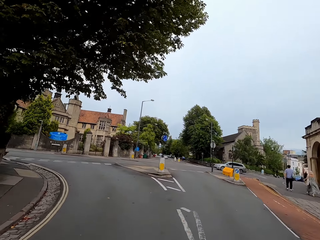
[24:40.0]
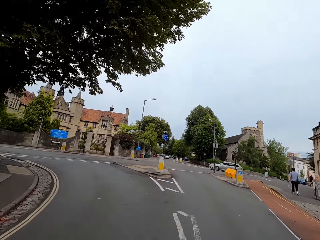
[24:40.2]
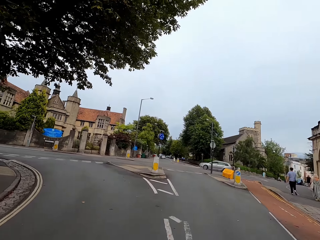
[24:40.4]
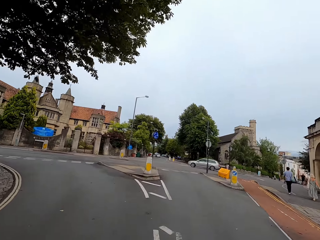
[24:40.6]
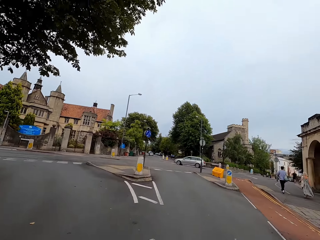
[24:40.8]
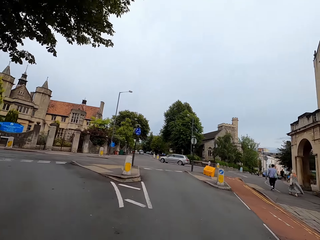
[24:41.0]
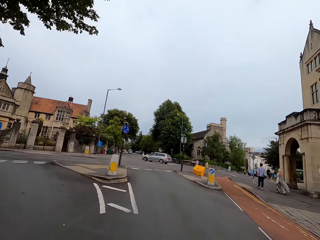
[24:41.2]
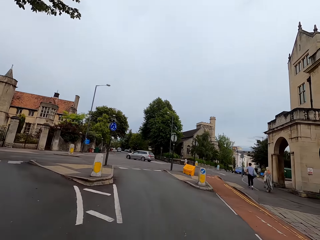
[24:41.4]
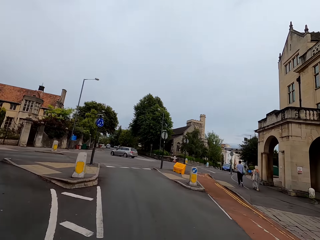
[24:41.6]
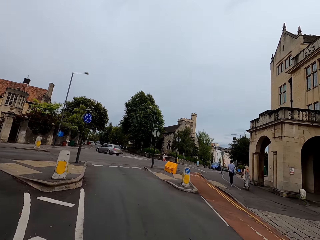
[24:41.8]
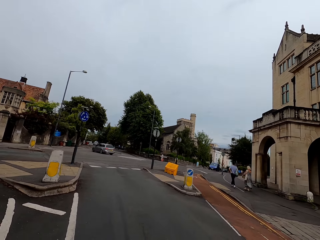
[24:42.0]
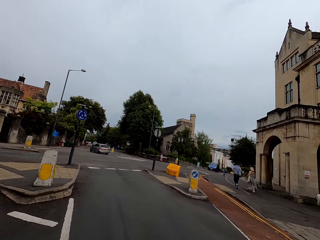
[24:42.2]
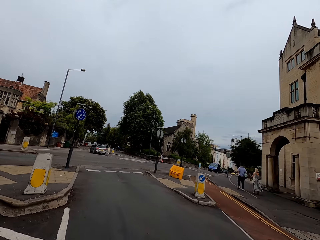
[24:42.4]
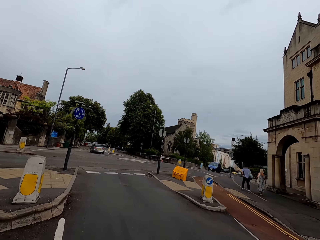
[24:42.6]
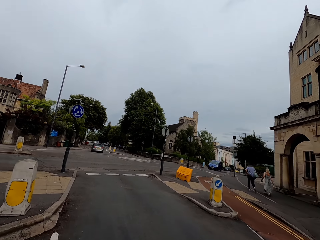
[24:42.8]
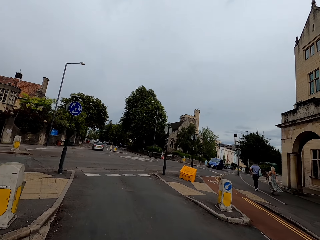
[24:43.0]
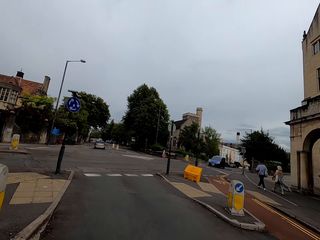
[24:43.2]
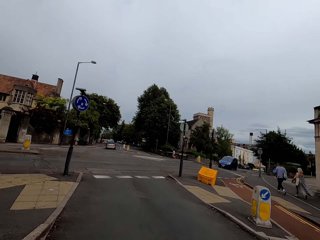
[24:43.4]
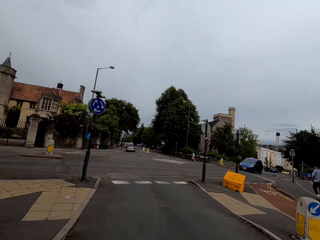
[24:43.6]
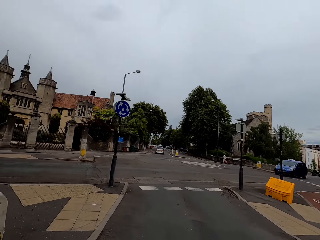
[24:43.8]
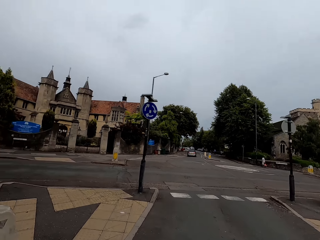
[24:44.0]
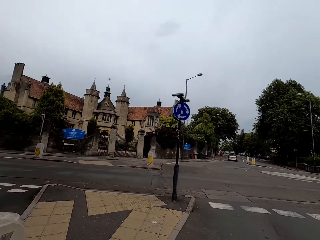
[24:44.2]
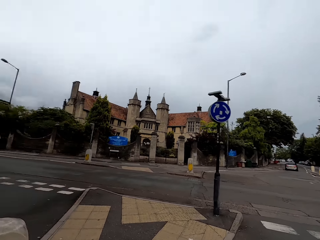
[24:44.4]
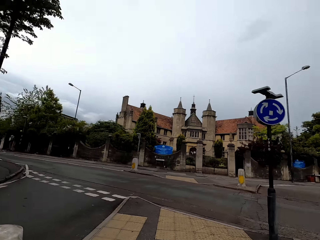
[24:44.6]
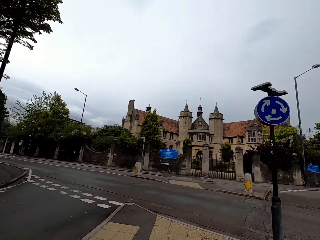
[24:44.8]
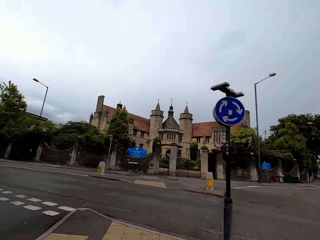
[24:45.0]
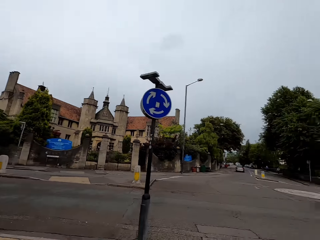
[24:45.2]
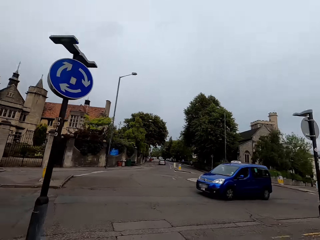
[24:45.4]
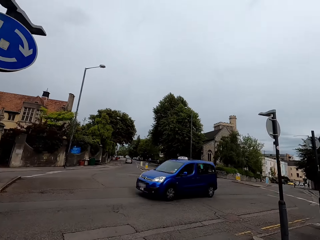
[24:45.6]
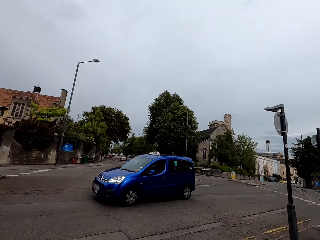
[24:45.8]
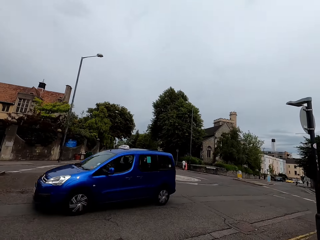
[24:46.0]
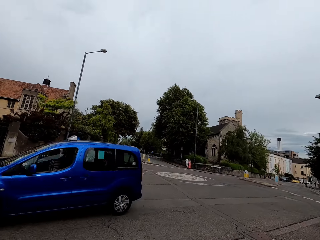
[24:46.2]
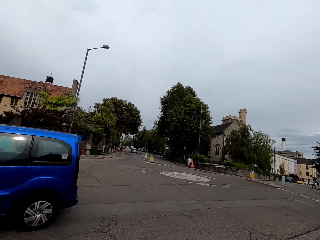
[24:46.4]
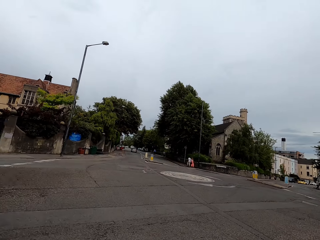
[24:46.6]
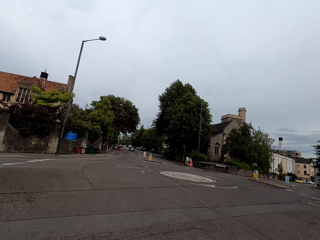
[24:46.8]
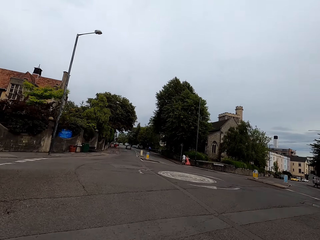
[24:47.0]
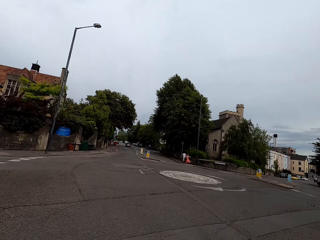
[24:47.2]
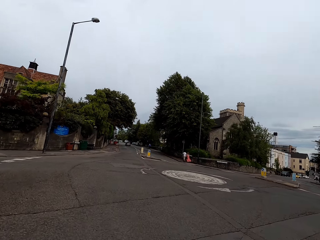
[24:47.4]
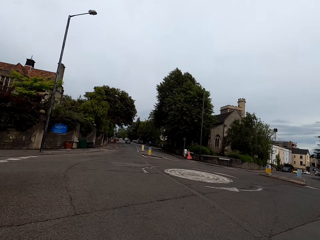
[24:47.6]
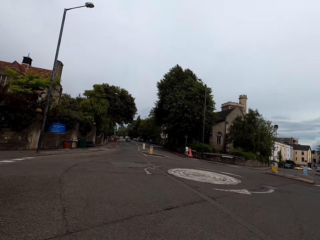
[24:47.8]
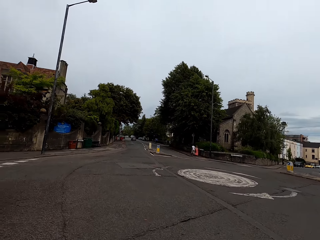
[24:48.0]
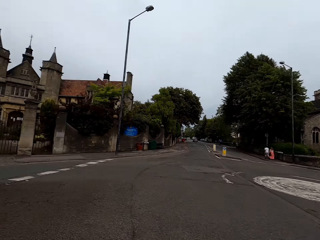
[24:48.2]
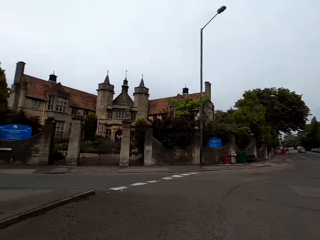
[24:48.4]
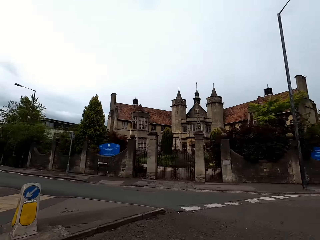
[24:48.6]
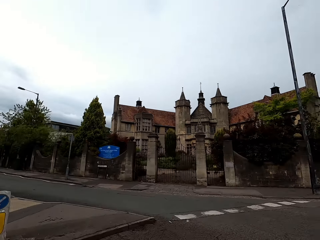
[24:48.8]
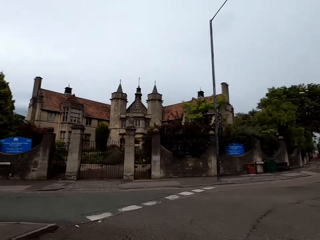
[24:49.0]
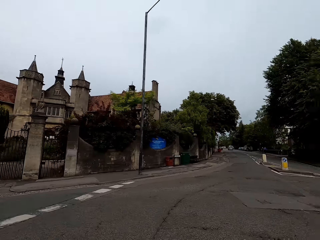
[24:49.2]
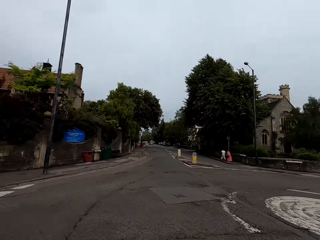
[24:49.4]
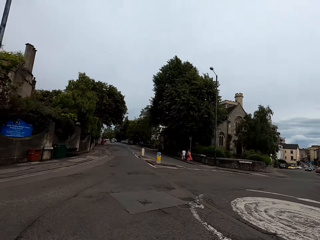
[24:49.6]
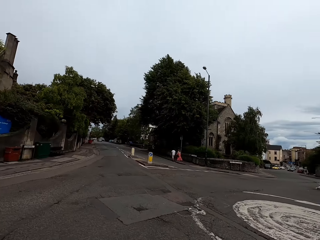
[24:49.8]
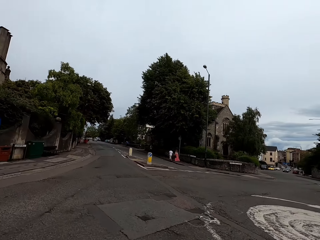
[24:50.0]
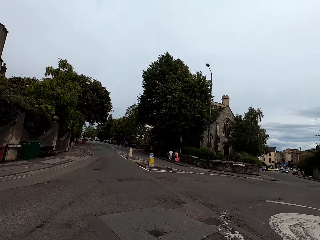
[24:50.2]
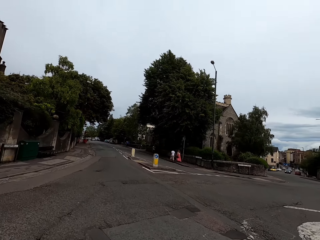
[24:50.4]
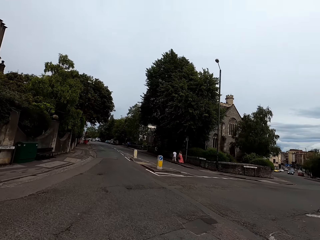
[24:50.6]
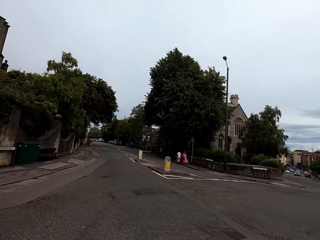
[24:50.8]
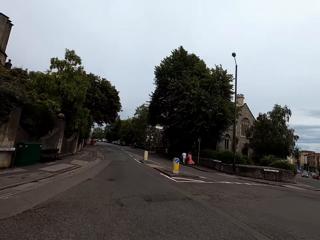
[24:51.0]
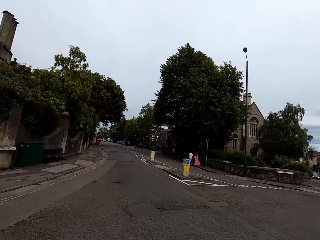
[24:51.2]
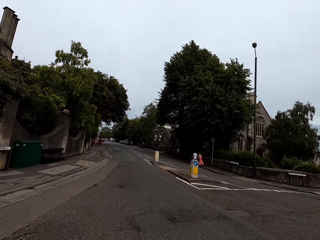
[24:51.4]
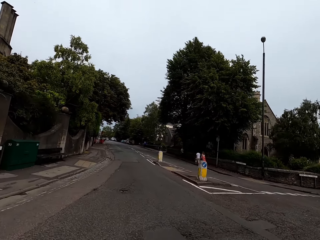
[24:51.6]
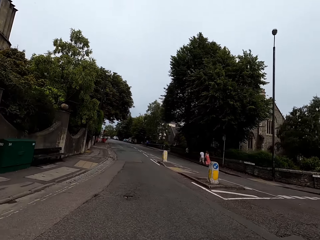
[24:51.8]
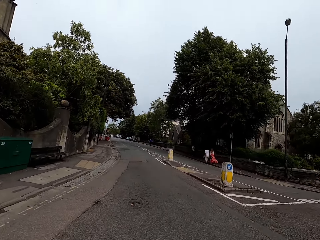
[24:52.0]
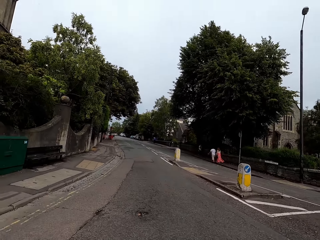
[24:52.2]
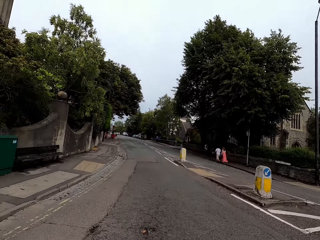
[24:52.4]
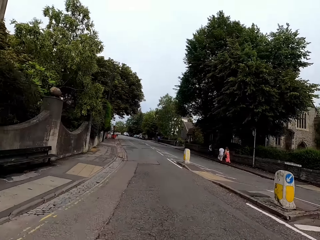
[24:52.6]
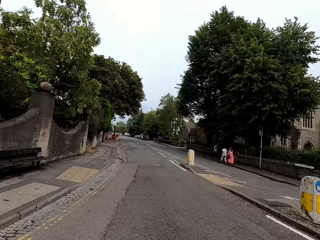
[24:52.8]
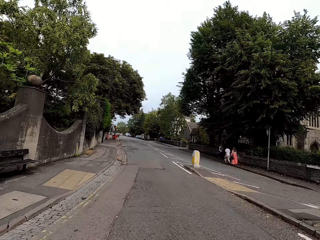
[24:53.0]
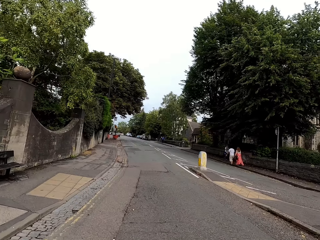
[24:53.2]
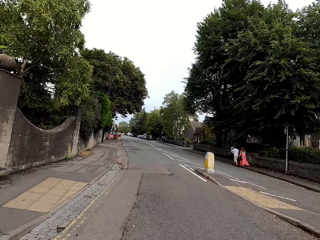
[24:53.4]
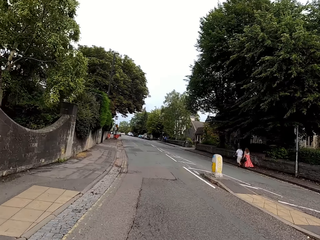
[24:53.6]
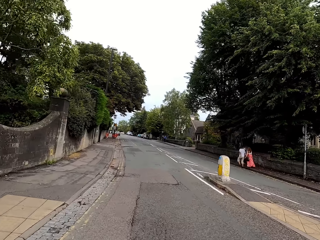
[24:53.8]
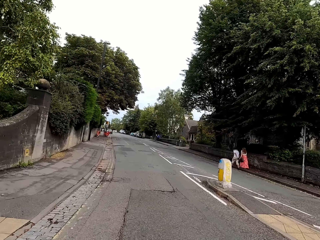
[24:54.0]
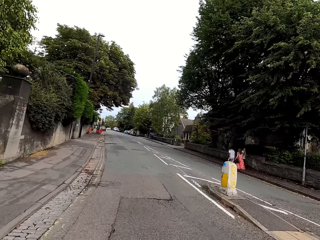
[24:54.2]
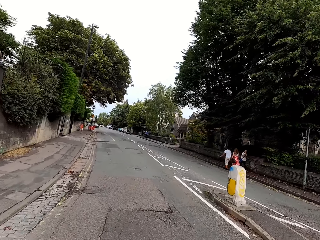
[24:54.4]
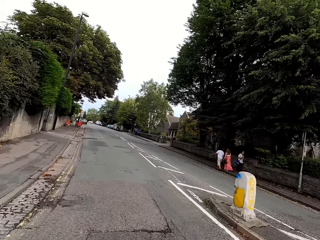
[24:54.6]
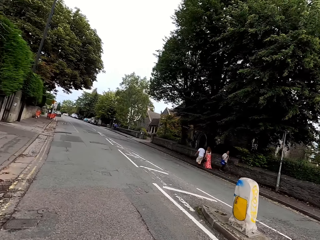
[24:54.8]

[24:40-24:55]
The camera wearer looks across the road. They ride a bike on the road. They look across the road. They ride the bike on the road.

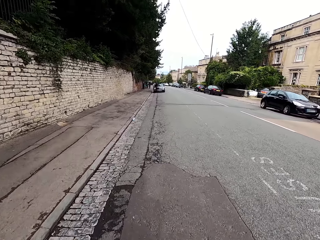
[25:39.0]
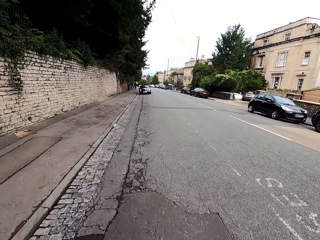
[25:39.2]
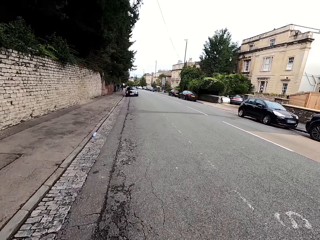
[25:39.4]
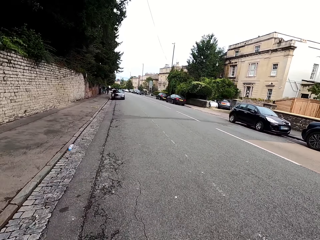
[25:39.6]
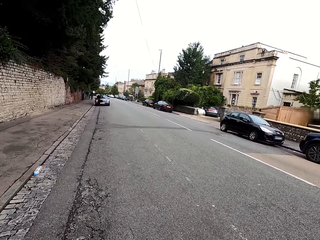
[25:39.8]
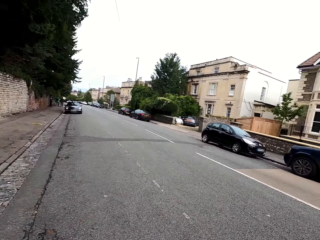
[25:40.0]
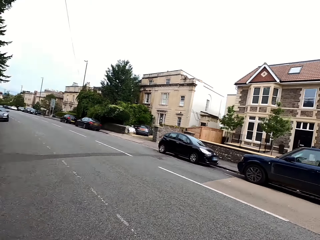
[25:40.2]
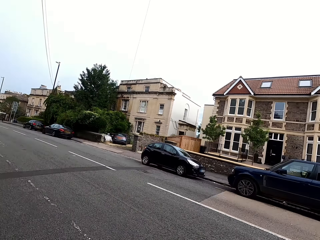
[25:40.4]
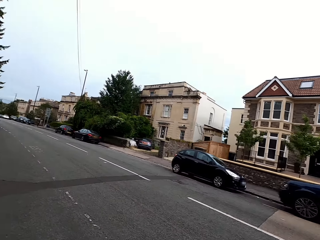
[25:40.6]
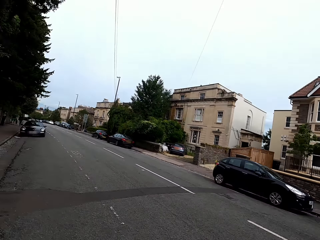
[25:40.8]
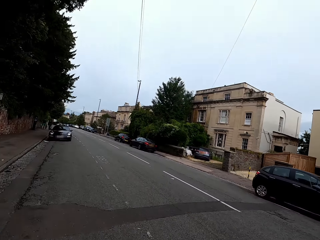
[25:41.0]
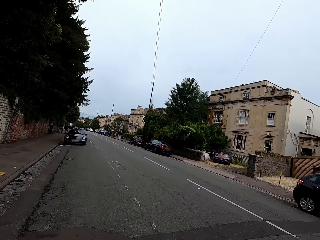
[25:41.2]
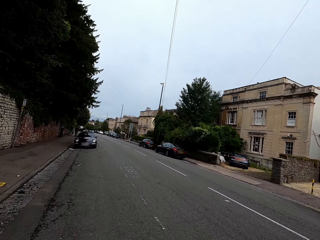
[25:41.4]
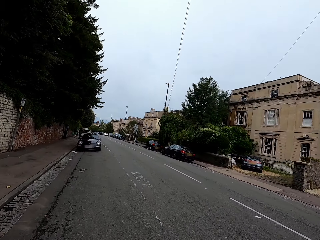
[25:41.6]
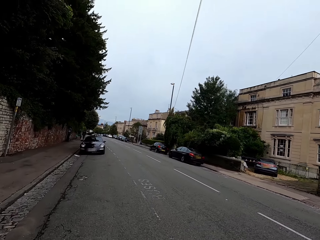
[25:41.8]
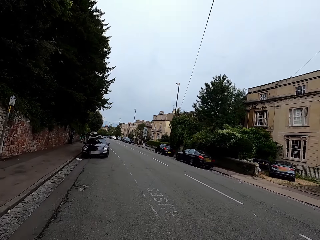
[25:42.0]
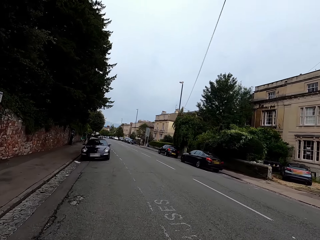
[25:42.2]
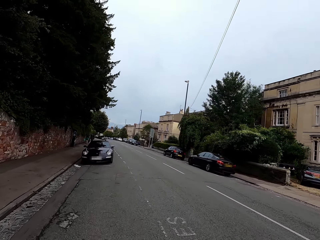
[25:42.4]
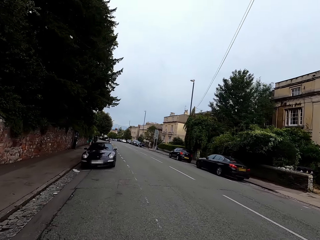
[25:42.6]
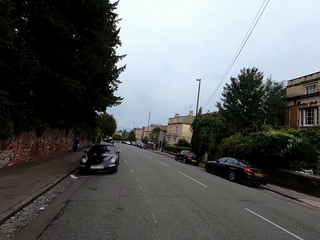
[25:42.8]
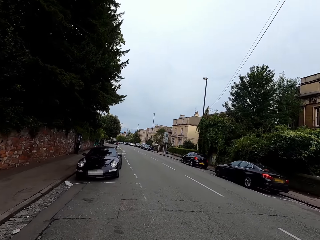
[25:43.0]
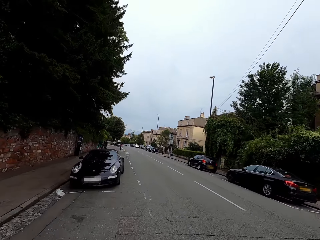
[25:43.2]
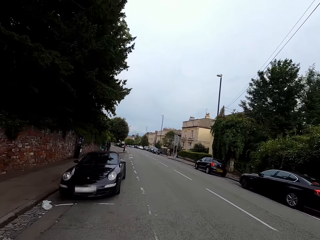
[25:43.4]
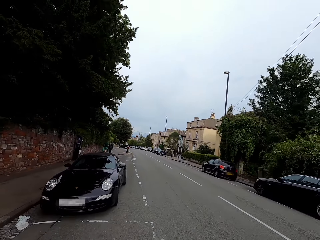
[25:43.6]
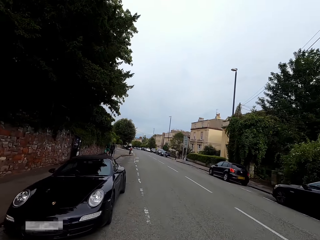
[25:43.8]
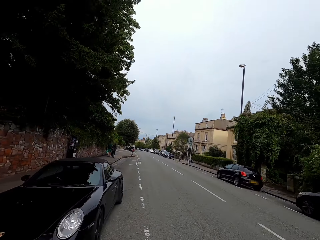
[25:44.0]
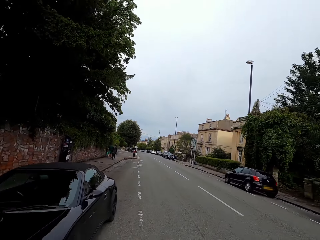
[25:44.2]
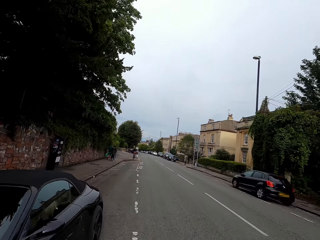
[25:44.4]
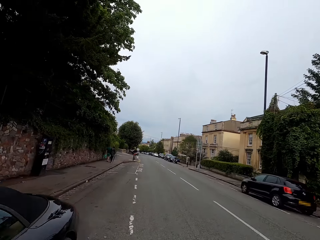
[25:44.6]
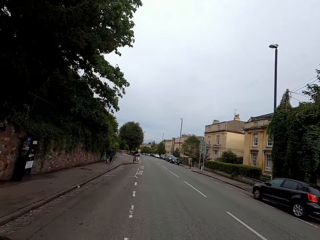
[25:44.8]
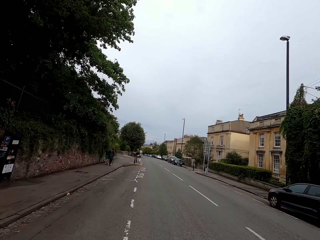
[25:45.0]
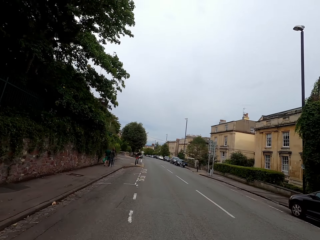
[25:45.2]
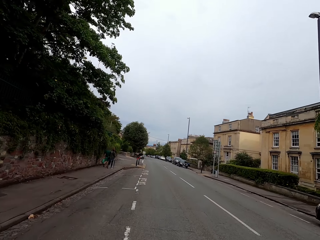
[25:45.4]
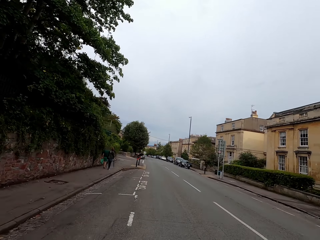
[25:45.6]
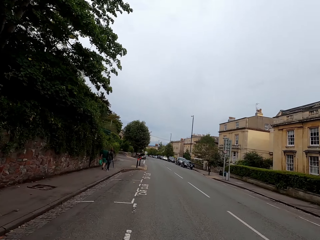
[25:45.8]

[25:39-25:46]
The camera wearer rides a bike on the road and looks around.
